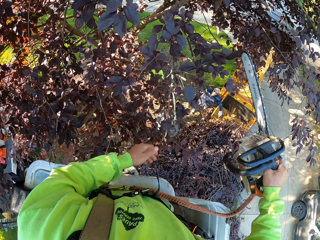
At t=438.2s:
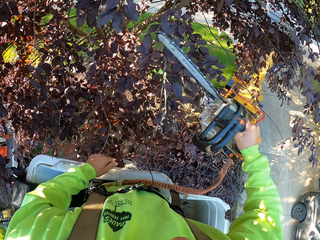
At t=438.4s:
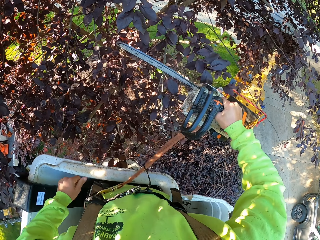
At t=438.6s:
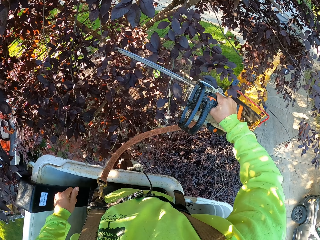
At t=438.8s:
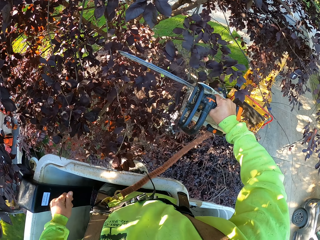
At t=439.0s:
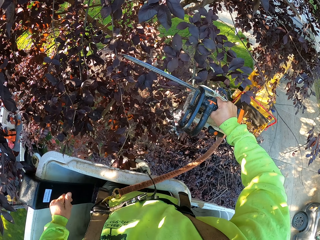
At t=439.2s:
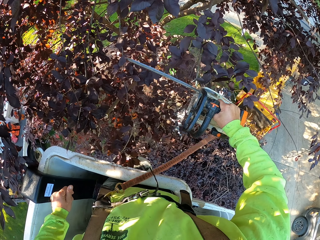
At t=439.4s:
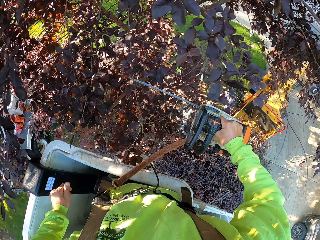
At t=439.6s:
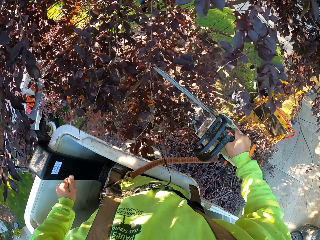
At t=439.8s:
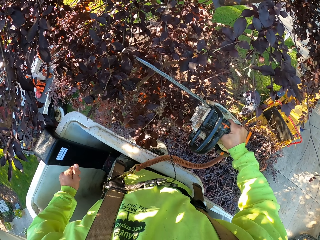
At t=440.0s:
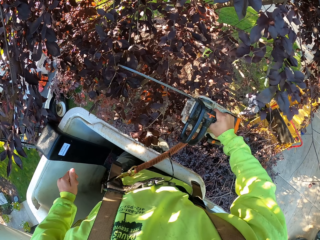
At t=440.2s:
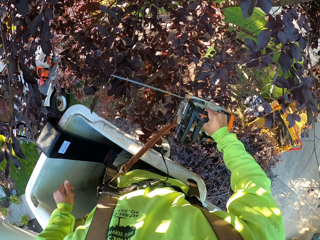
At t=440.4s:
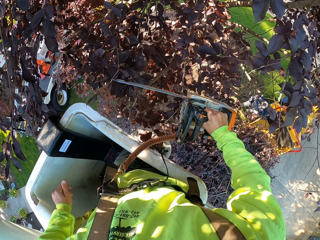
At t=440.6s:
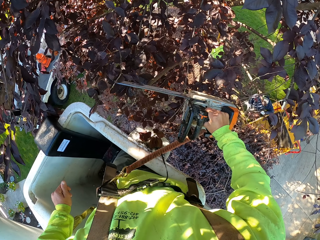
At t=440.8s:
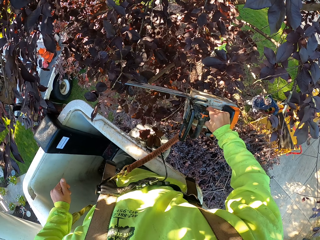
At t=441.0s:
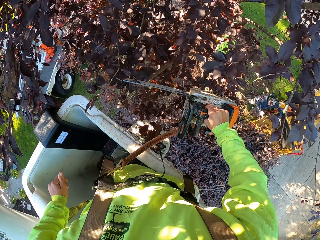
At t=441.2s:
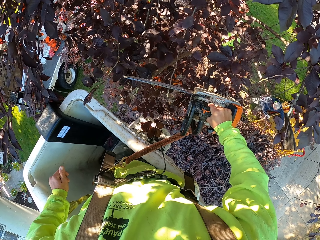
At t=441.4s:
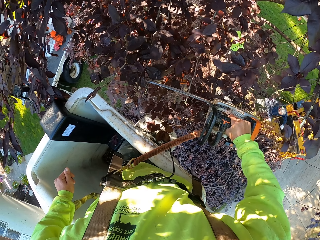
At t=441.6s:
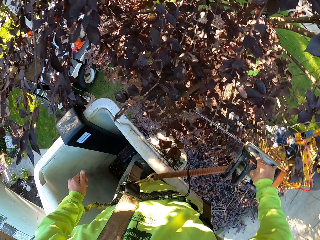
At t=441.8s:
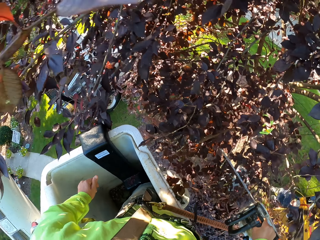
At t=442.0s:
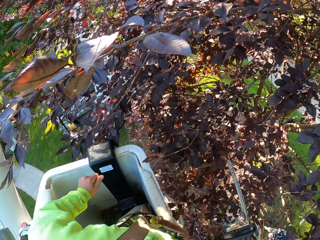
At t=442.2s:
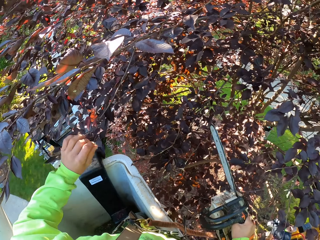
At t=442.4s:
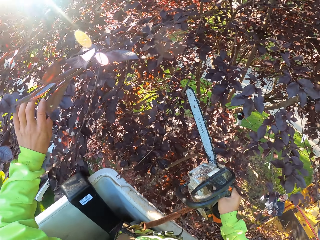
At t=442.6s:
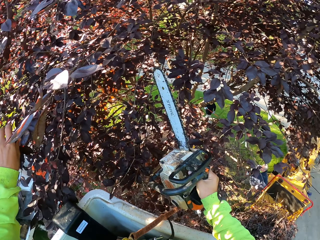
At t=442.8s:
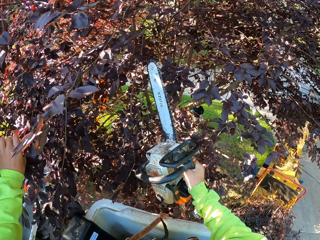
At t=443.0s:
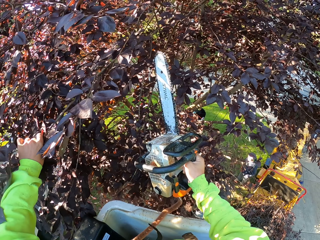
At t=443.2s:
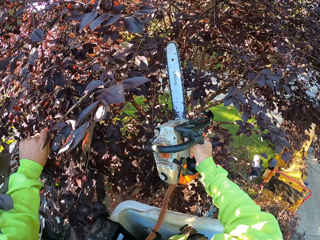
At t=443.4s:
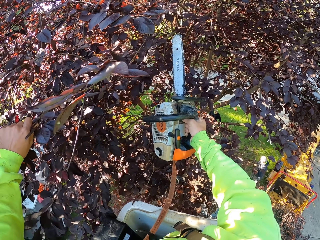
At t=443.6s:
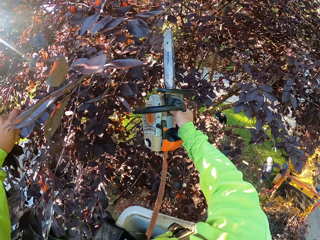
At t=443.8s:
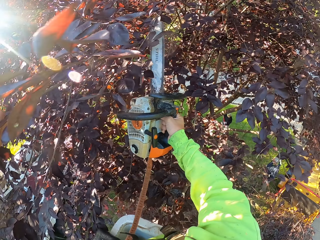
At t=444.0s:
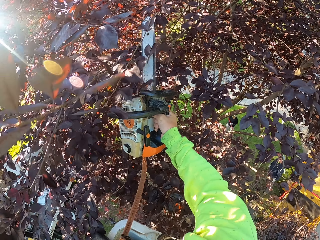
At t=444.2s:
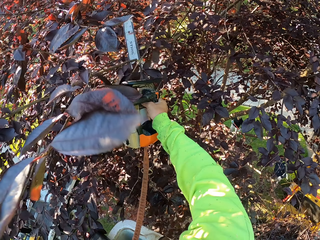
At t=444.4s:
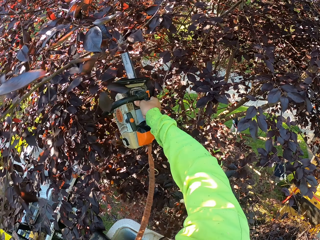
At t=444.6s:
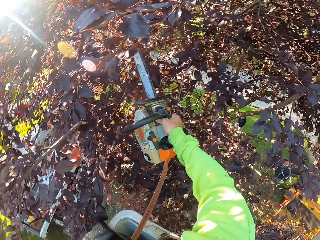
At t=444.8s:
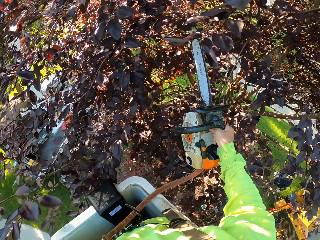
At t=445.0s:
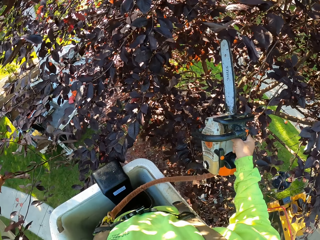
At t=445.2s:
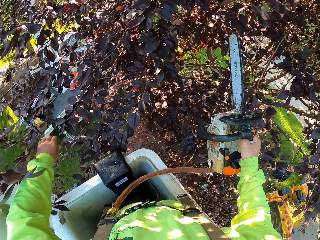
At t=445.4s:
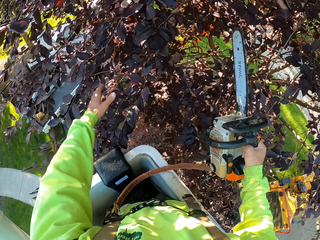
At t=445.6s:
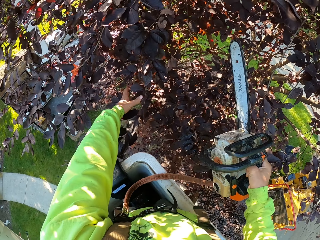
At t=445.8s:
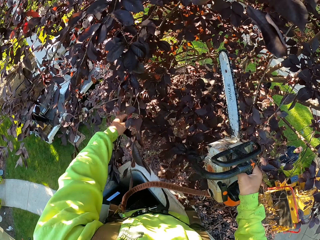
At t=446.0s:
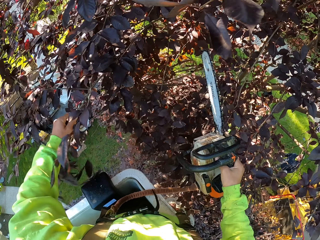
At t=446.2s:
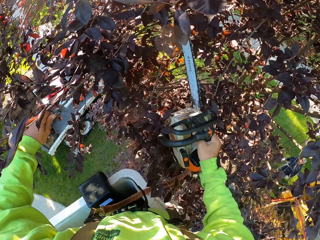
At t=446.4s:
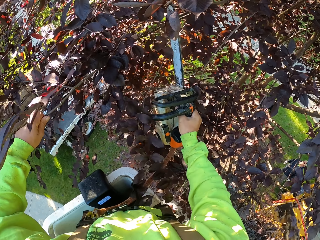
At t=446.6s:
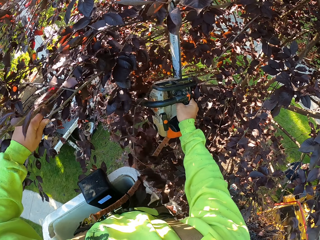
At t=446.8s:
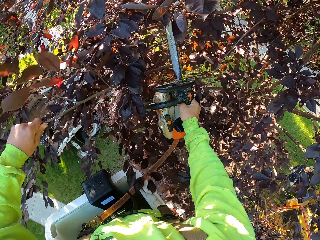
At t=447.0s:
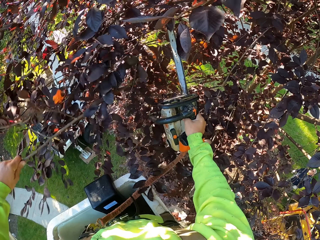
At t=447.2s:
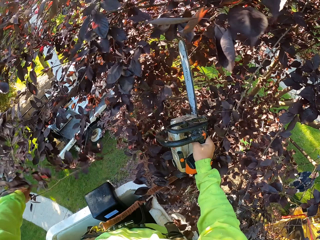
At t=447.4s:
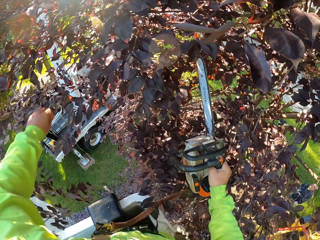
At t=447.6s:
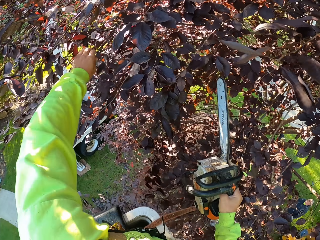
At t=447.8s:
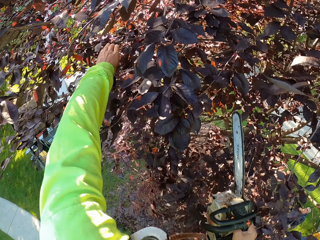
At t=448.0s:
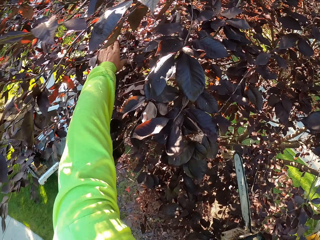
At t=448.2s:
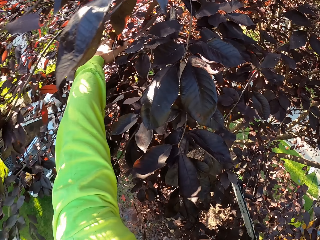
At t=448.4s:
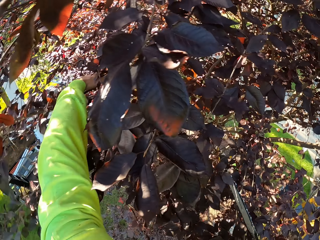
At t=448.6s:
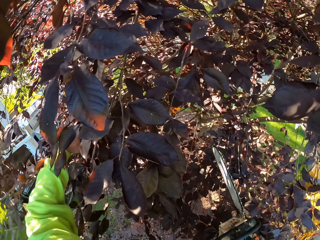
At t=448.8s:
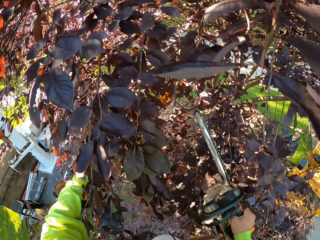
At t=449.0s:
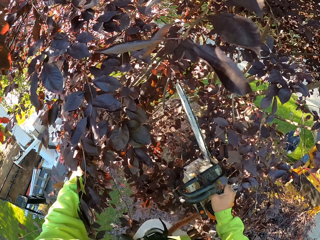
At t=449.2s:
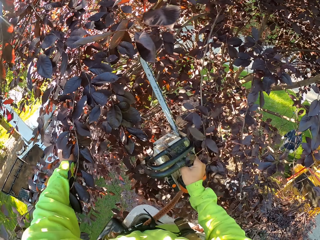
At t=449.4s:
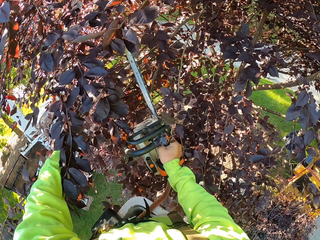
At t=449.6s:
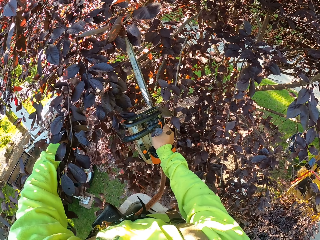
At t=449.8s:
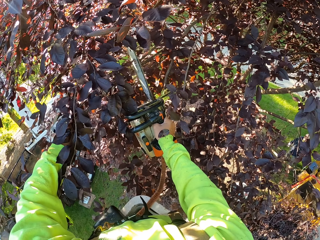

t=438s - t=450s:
The camera wearer throws the twig on the ground with his left hand. He cuts twigs with the chainsaw in his right hand. He holds a twig with his left hand. He cuts the twig on the tree with the chainsaw in his right hand. He throws the twig on the ground with his left hand. He holds a twig or branch with his left hand. He cuts the twig with the chainsaw in his right hand. He drops the branch to the ground. He cuts the twig on the tree with the chainsaw in his right hand. He holds a twig with his left hand.

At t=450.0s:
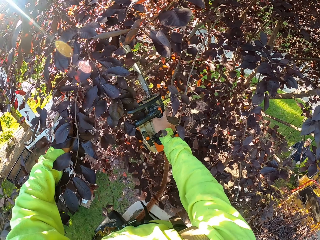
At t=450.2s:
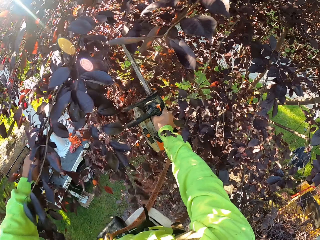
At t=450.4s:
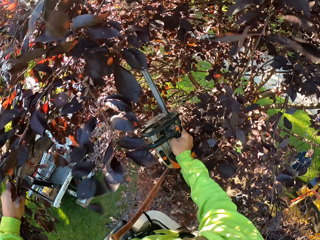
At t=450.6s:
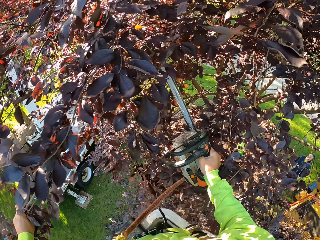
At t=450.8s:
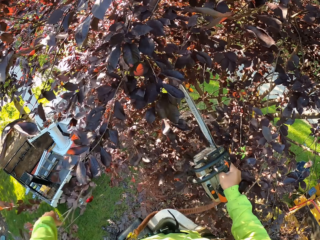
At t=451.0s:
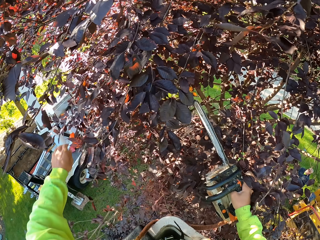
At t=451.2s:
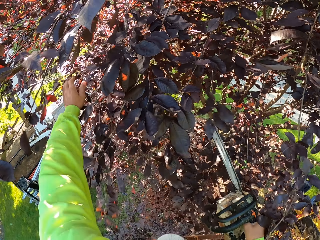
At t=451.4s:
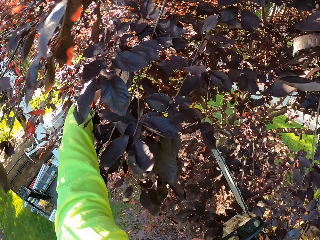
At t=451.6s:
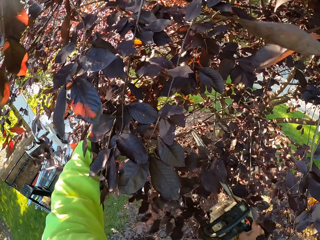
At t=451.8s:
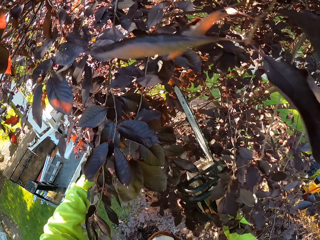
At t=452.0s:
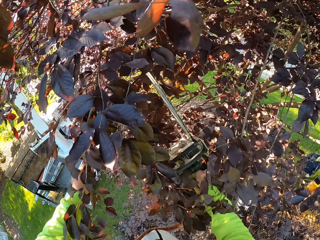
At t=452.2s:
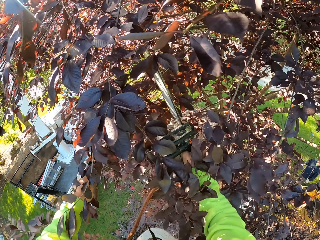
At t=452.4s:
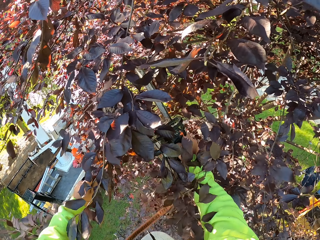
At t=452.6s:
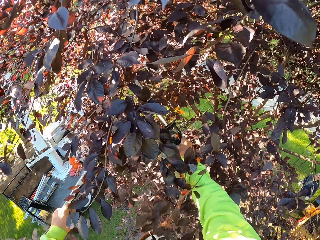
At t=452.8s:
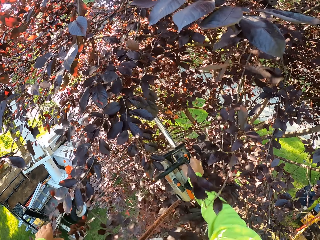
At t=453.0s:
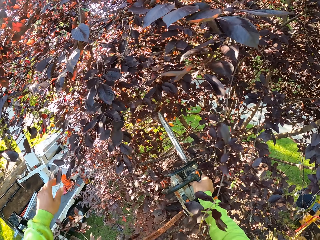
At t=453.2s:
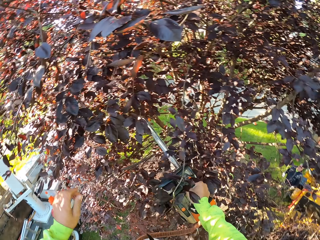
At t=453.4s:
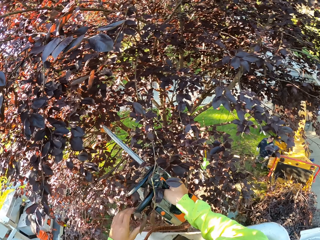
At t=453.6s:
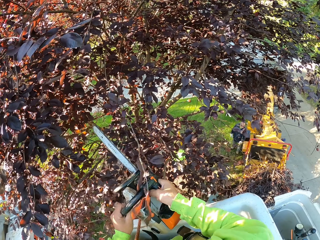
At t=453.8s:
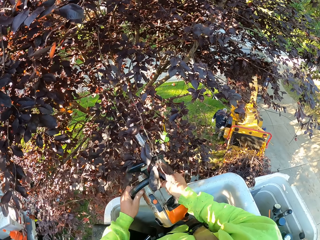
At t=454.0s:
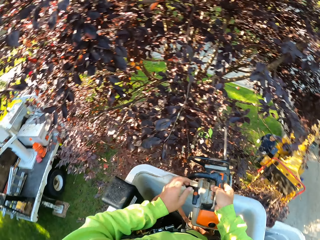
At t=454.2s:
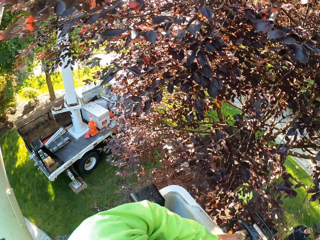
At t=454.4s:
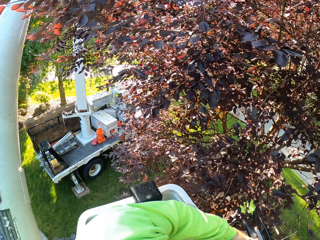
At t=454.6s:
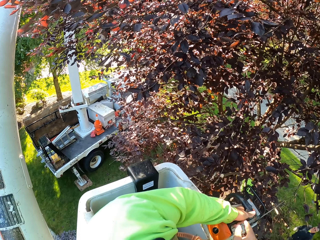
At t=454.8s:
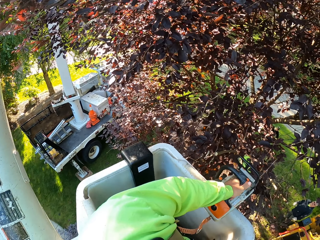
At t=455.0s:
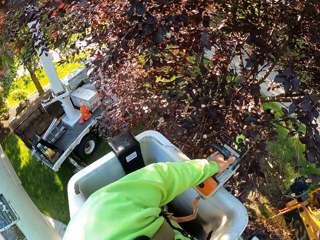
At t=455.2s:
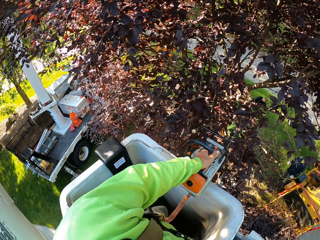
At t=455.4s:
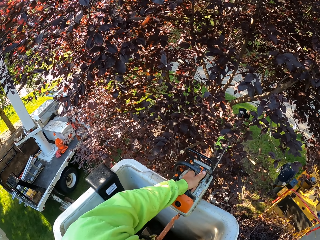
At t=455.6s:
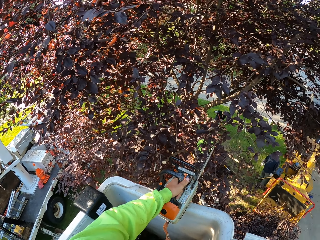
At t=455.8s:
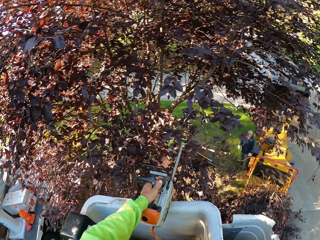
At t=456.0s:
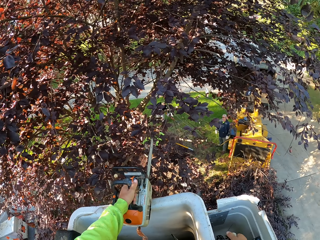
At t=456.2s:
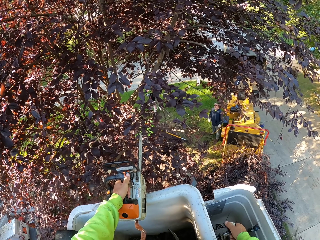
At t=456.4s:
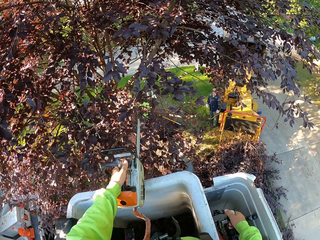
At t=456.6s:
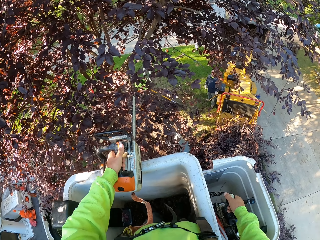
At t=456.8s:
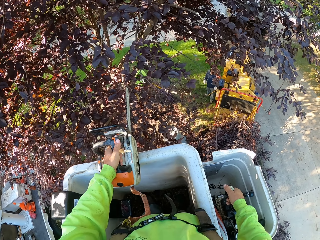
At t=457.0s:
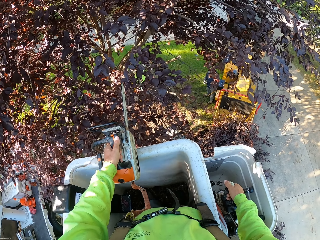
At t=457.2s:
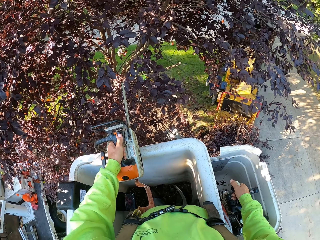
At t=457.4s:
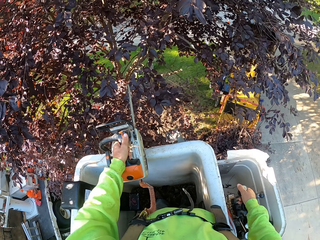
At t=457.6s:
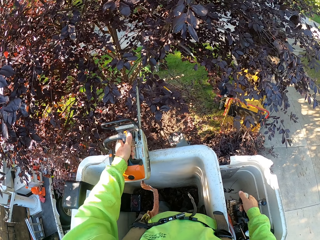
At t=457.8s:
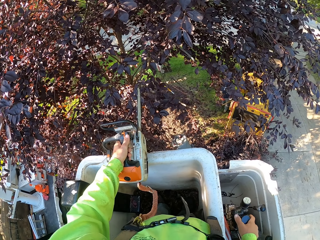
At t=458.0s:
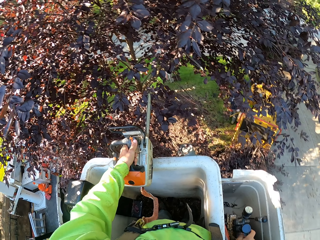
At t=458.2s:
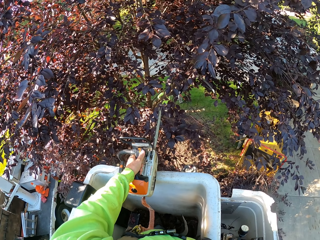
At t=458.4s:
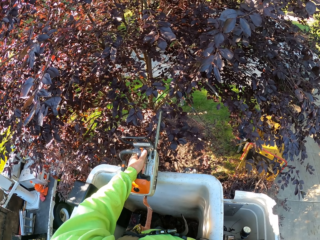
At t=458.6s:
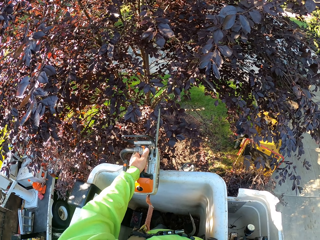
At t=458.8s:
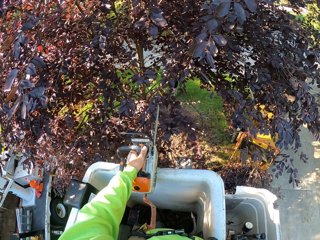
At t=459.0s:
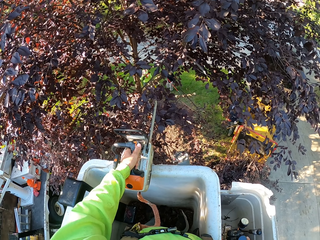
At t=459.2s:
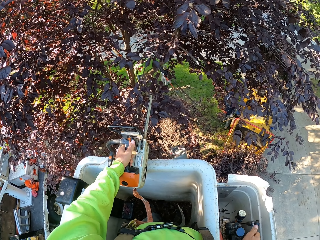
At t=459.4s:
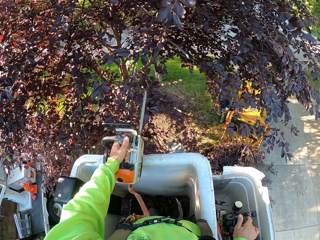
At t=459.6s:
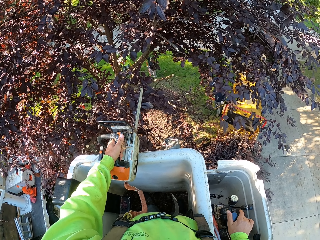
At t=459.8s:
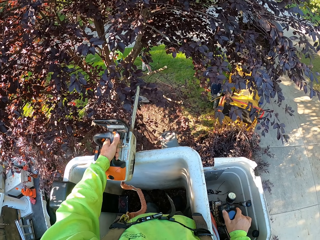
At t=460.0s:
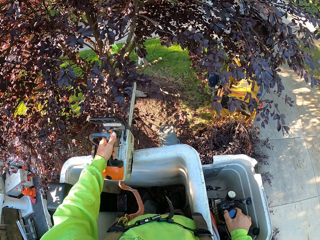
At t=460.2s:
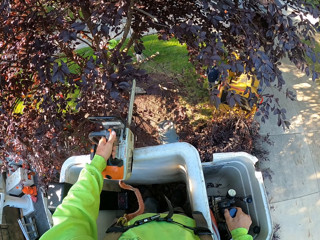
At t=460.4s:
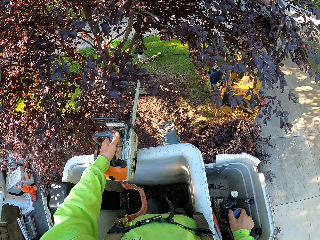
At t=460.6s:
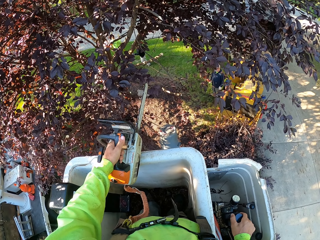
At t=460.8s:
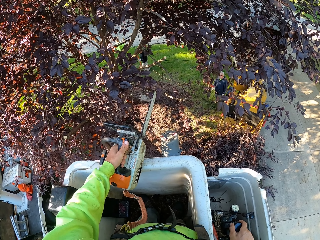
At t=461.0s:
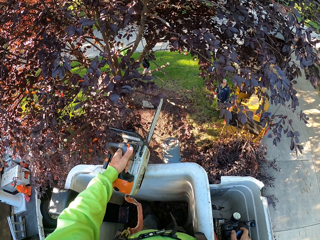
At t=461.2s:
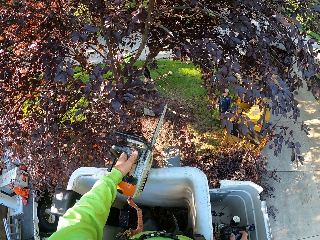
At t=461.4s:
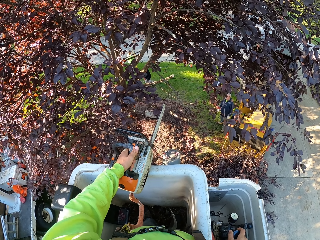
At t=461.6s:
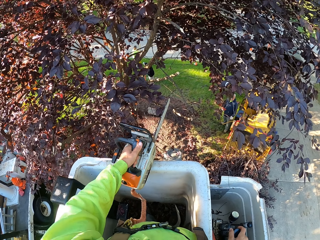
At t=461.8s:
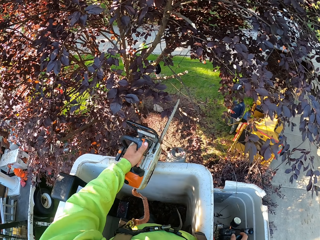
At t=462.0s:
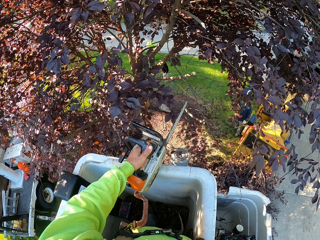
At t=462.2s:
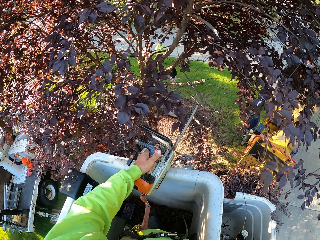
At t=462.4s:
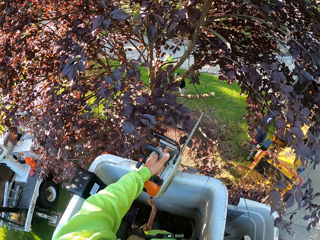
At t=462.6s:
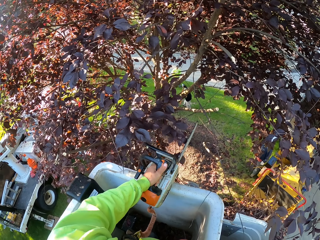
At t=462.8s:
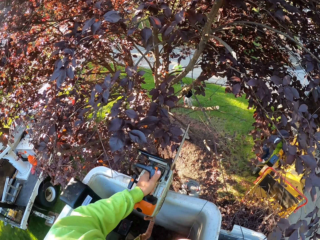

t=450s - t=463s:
The camera wearer cuts the twig on the tree with the chainsaw in his right hand. He throws the twig on the ground with his left hand. He holds a twig on the tree with his left hand. He cuts the twig on the tree with the chainsaw in his right hand. He throws the twig on the ground with his right hand. He puts the chainsaw on the bucket. He operates the gear on the boom lift crane with his right hand.
